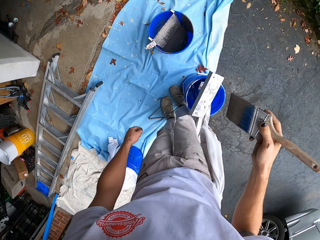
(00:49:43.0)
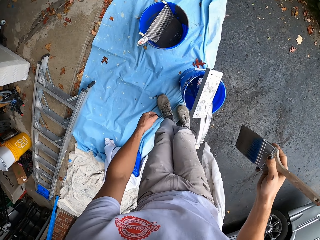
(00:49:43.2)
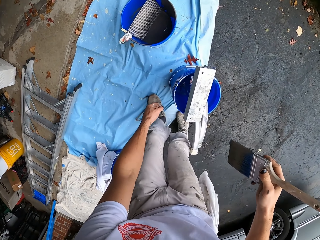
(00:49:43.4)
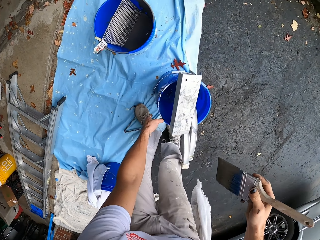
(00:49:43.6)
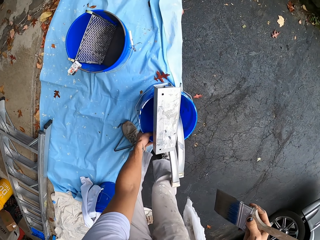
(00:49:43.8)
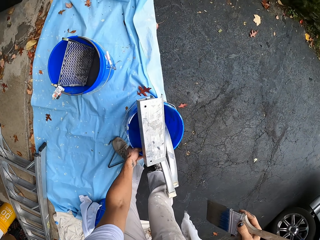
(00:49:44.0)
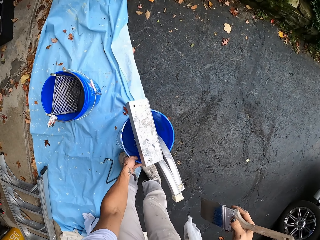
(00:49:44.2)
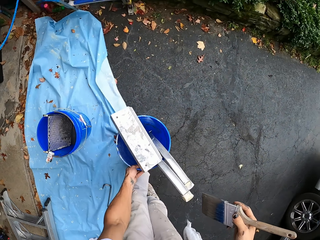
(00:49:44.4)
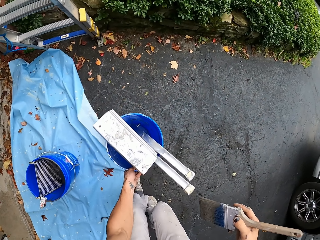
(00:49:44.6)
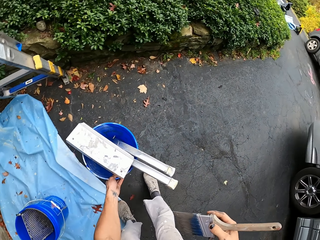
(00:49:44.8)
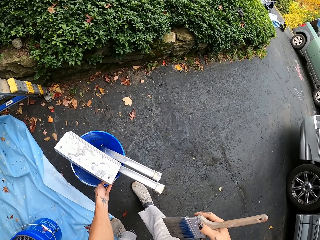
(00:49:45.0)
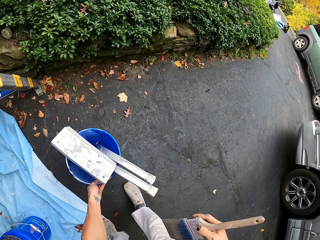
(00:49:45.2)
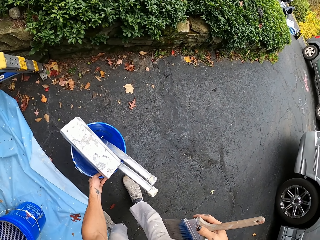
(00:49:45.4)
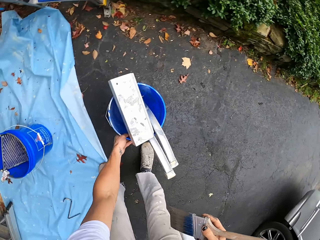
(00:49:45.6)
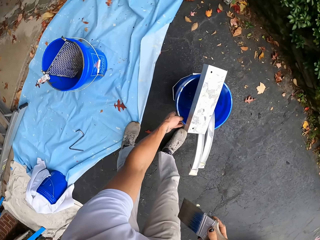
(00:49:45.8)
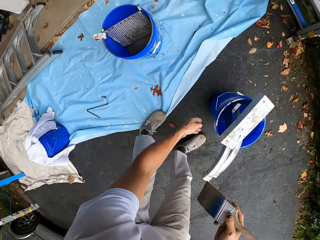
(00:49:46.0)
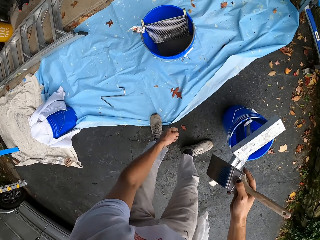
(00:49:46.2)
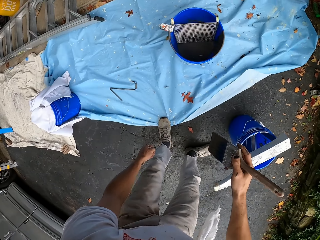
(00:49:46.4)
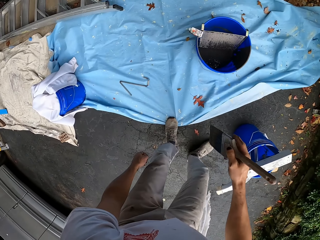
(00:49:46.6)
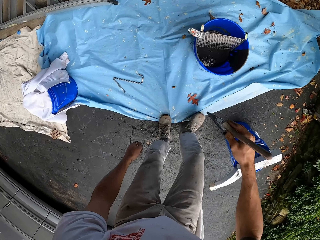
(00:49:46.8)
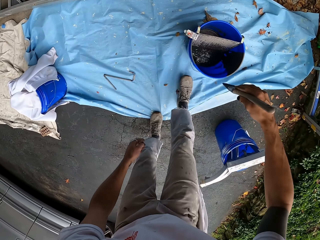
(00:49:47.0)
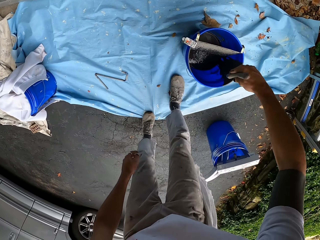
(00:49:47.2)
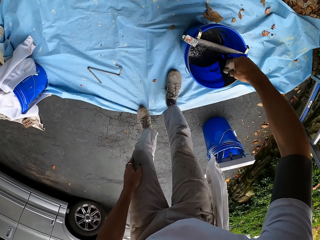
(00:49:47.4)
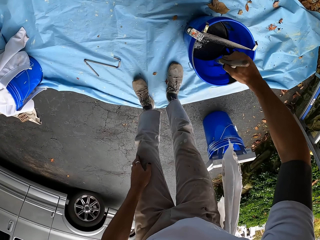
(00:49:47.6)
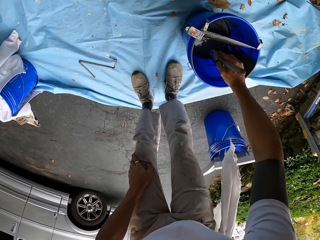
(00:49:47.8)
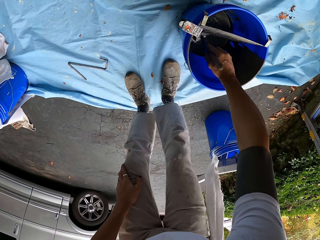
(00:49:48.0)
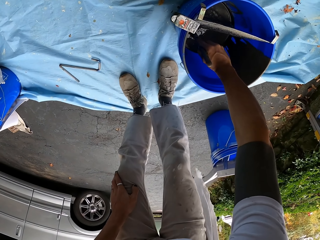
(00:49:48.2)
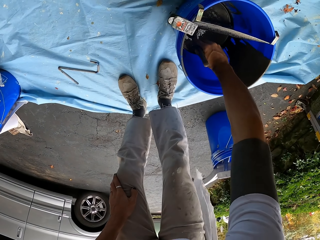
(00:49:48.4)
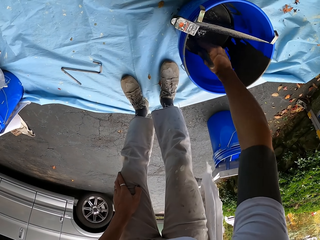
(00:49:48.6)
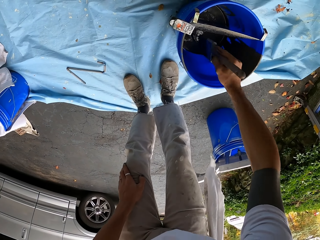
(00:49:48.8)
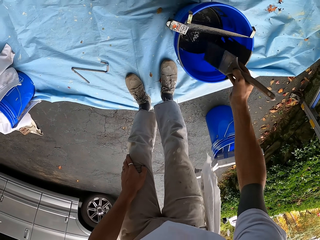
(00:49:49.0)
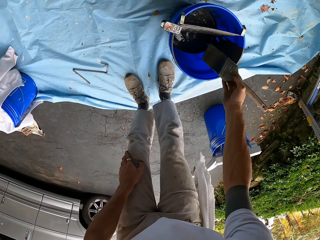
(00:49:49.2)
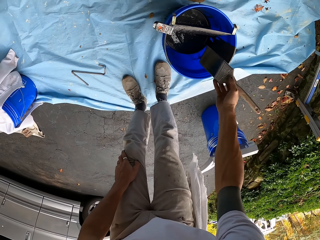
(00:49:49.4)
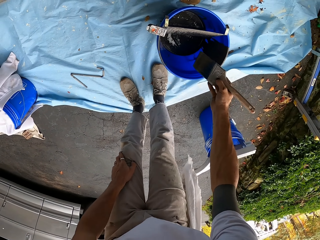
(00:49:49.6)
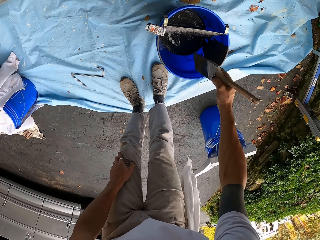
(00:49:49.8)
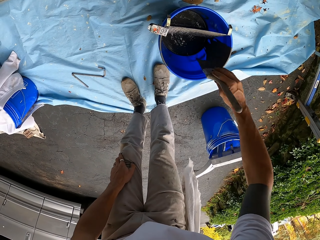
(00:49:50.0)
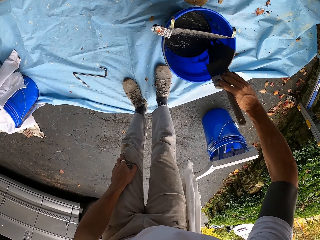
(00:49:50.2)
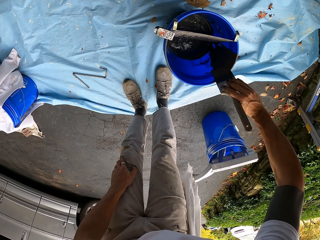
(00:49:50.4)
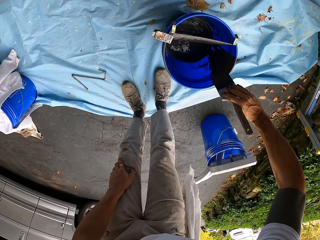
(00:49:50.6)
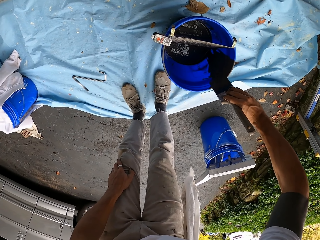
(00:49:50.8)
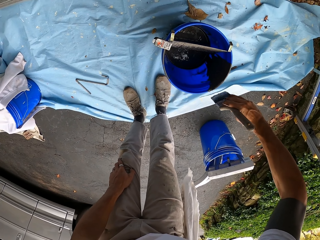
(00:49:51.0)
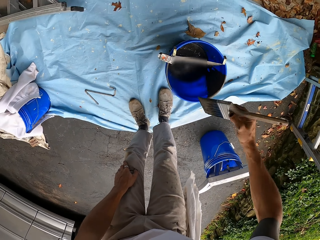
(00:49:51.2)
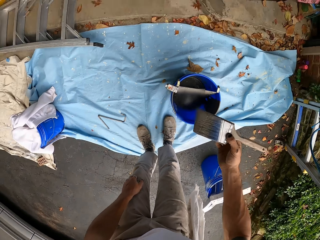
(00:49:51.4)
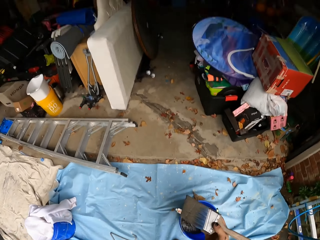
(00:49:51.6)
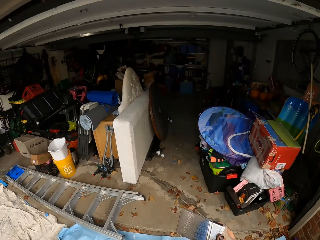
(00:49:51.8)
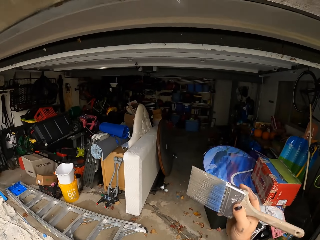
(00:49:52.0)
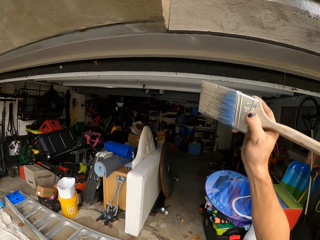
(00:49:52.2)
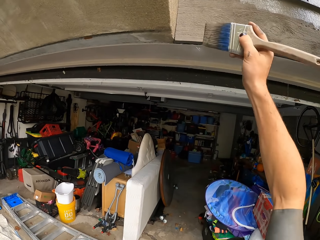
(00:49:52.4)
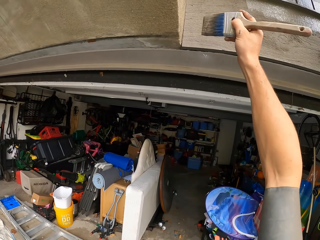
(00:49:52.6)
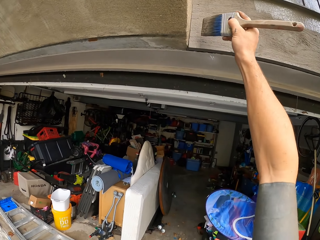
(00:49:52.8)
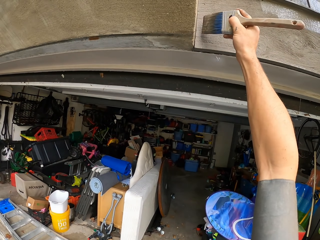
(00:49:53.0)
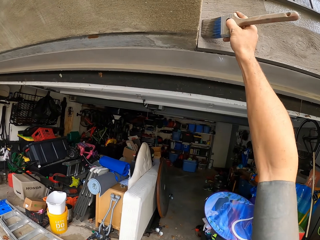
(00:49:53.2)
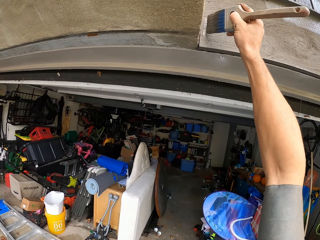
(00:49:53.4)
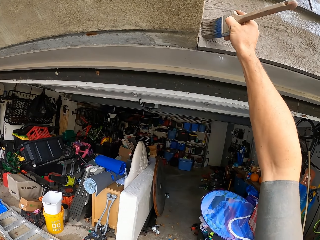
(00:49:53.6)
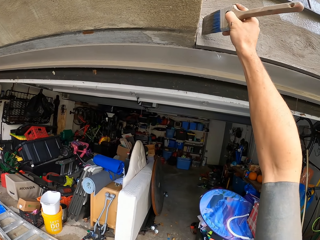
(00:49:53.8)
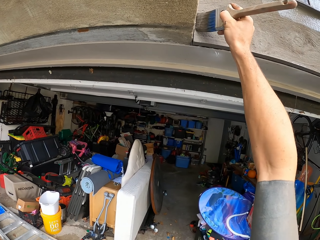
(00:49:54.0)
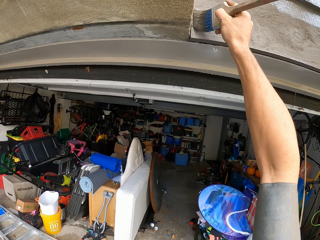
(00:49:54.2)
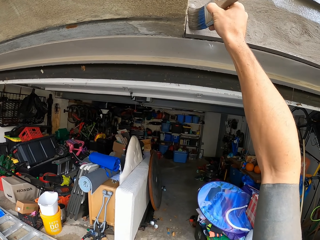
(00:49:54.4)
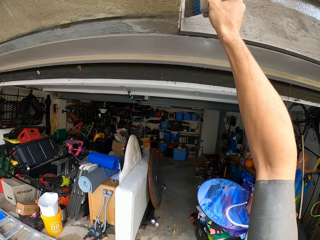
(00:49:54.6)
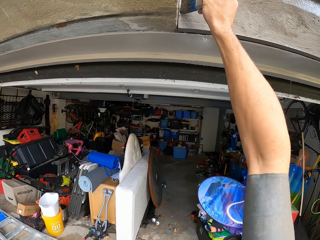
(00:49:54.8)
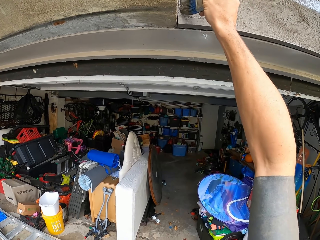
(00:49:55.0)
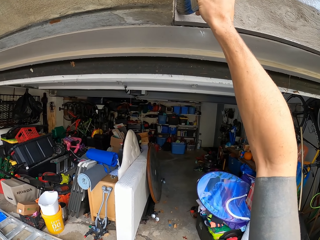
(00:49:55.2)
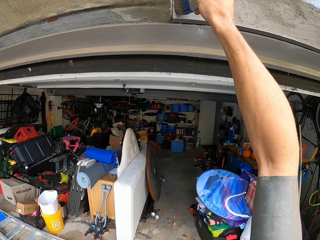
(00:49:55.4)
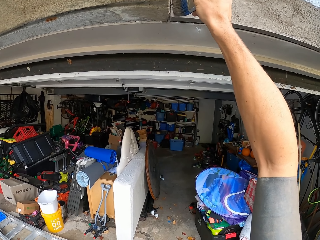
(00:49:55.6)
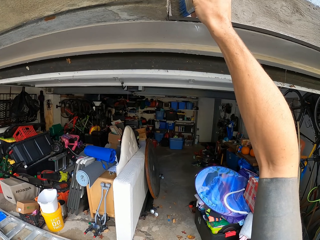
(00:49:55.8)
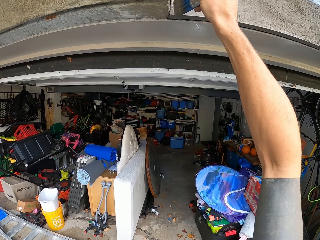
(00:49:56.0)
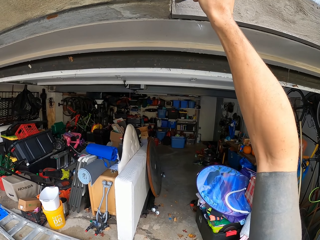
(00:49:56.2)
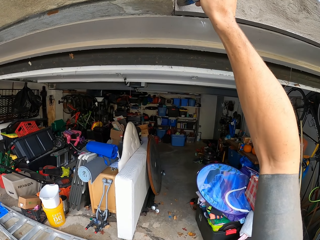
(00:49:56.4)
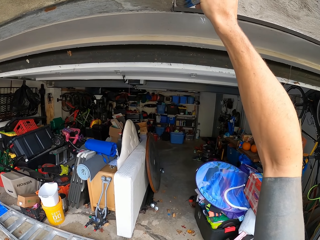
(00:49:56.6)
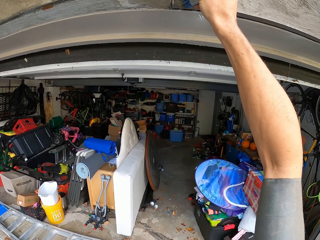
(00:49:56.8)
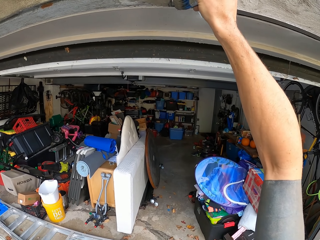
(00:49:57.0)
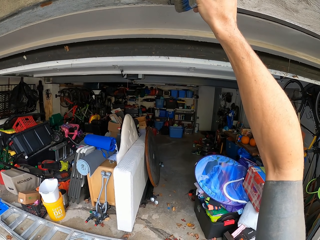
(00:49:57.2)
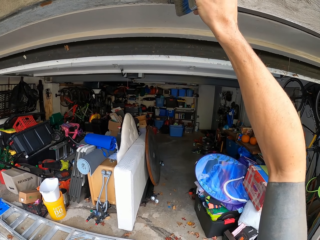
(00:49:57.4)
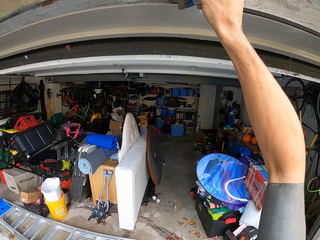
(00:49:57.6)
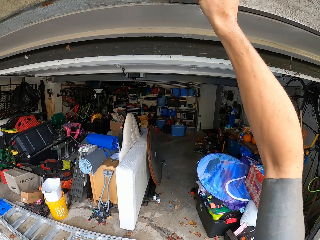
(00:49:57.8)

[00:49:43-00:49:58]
The camera wearer takes a bucket. They place the bucket on the floor. They turn around. They walk around the area. They dip a brush in paint. They paint the wall with the paint brush. They wipe the brush on the bucket. They lift the brush. They paint the wall with the paint brush.

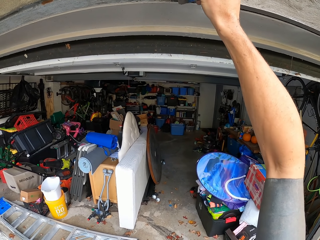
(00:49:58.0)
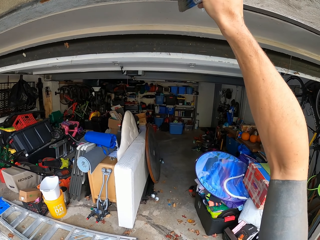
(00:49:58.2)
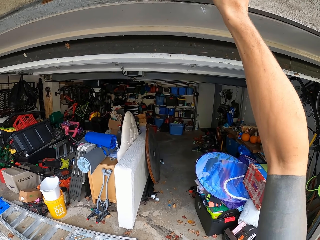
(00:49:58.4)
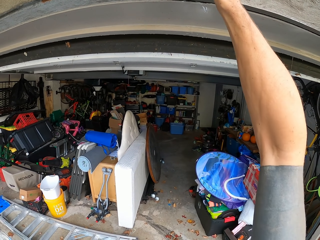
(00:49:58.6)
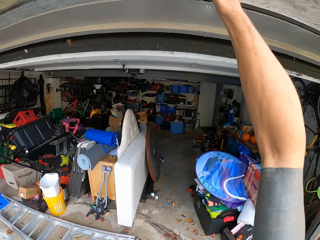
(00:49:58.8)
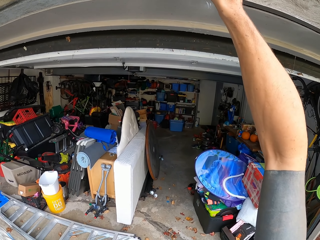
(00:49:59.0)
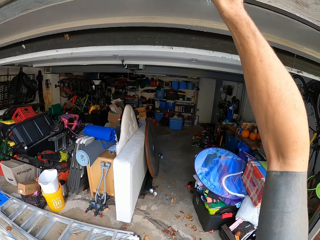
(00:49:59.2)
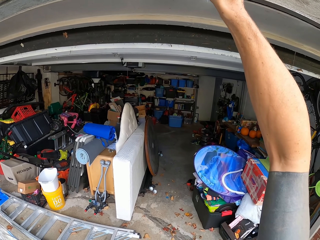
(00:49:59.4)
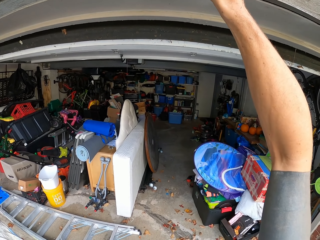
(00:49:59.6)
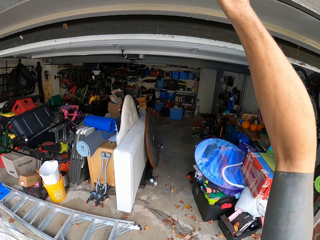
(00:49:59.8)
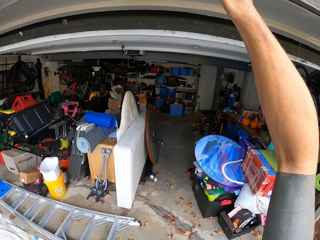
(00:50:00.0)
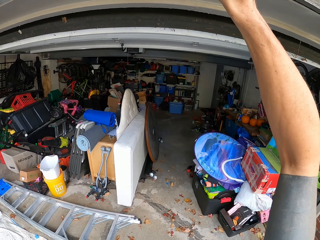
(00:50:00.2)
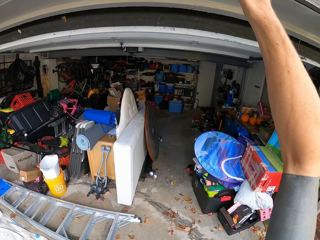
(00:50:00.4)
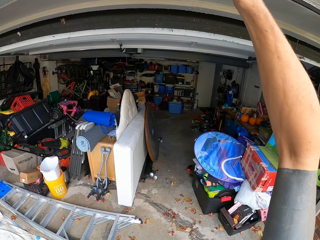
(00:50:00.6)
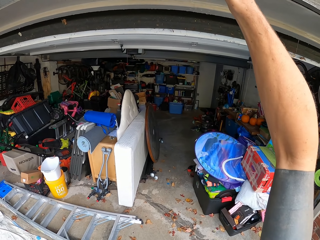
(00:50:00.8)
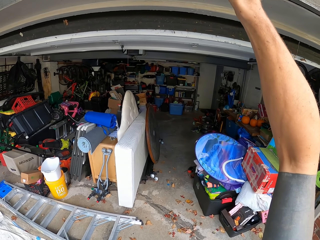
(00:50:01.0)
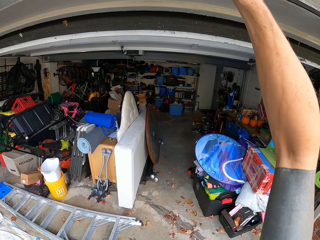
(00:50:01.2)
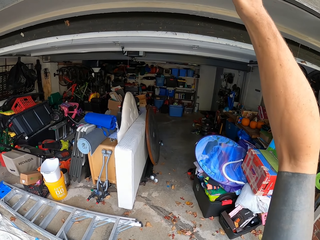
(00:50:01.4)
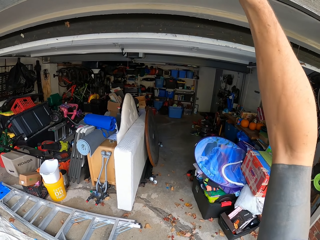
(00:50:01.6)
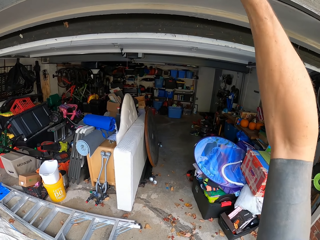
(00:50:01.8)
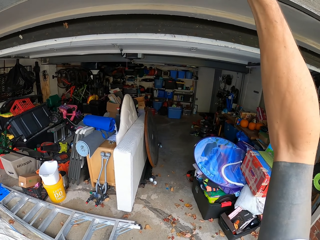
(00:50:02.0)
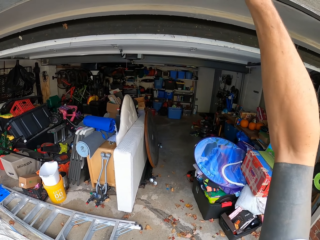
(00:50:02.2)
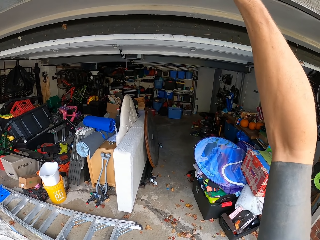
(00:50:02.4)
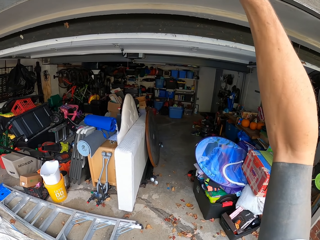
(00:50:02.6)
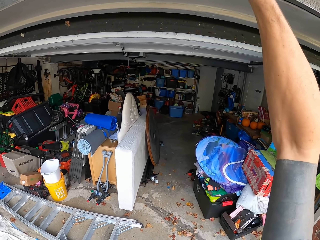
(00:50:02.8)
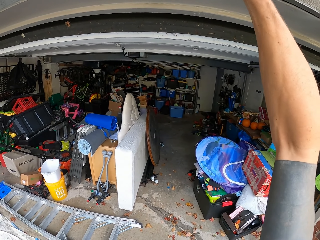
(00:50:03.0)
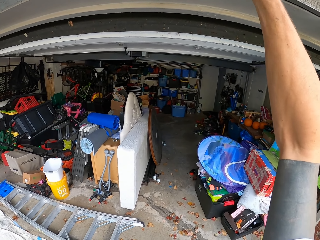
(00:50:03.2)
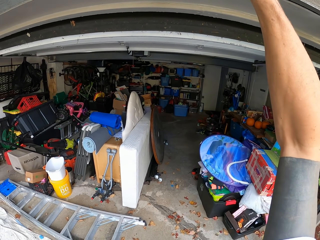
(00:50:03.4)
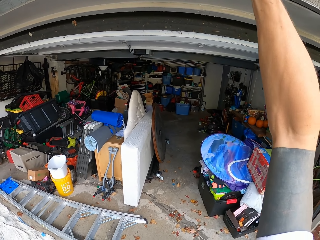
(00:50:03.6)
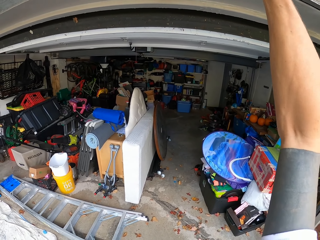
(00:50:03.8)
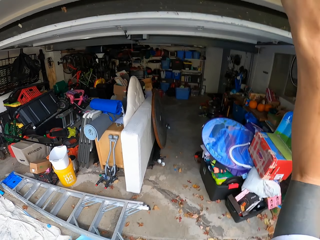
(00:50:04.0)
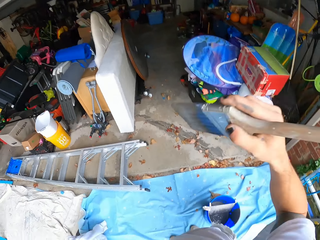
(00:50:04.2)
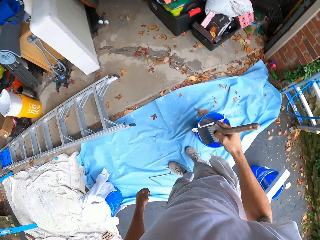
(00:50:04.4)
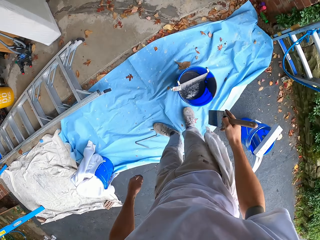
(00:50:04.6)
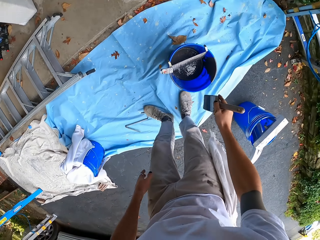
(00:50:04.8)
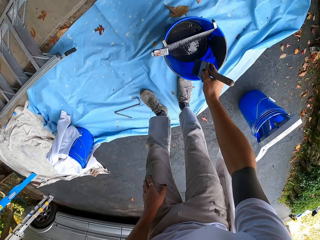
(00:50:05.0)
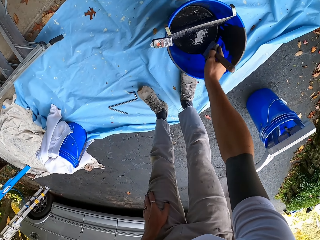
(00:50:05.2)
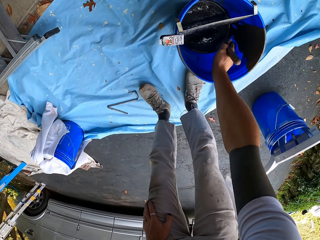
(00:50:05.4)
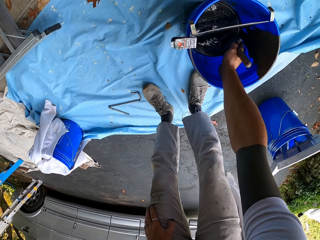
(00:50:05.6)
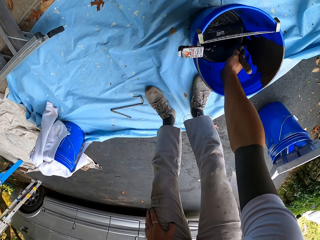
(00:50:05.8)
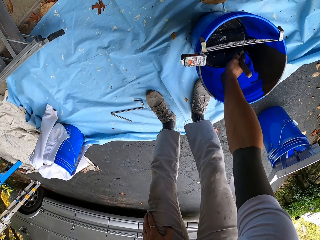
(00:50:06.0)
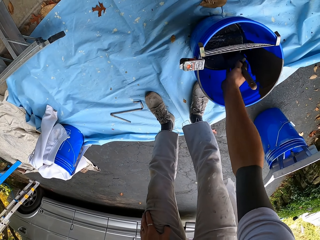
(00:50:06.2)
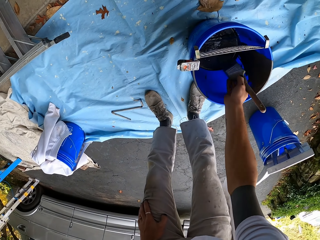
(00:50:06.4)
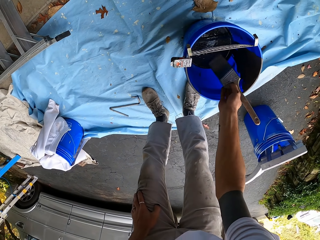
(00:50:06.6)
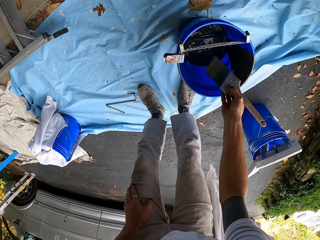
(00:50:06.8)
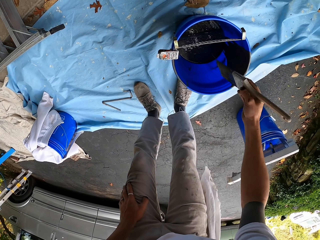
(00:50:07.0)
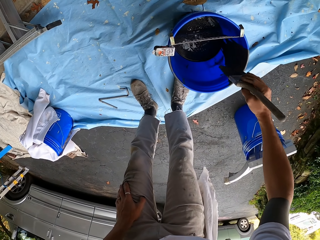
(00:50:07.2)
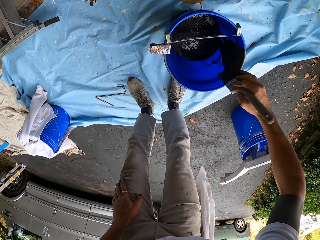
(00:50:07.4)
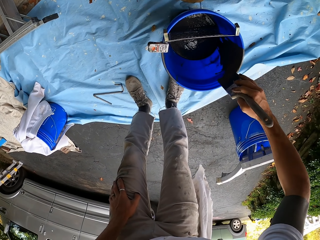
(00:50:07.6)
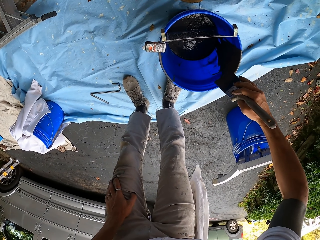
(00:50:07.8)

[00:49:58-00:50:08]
The camera wearer drops the brush. They dip the brush in paint. They paint the wall with the paint brush.
